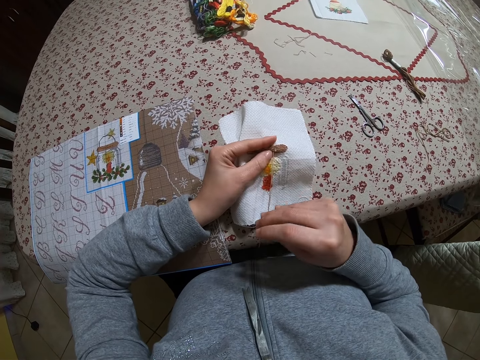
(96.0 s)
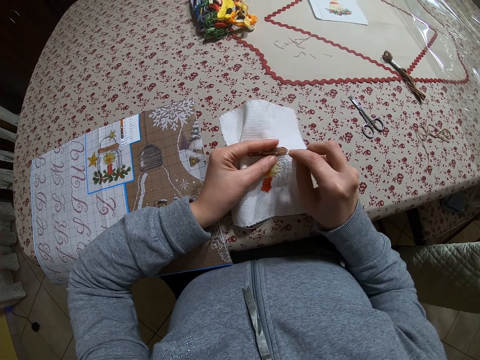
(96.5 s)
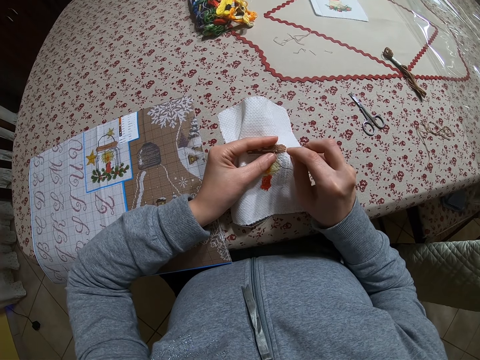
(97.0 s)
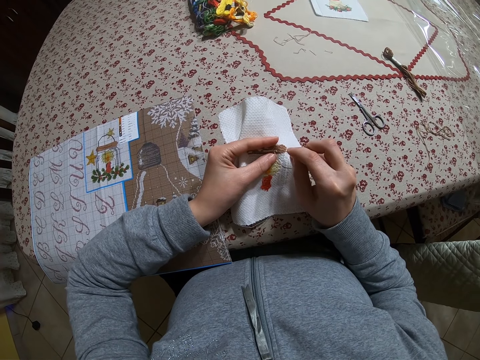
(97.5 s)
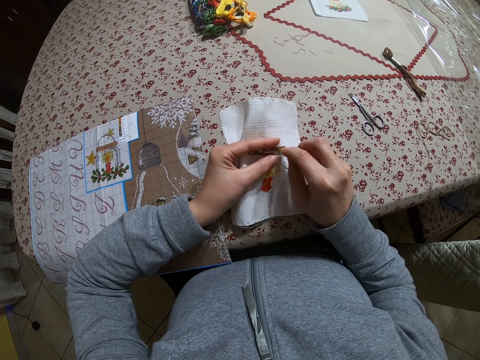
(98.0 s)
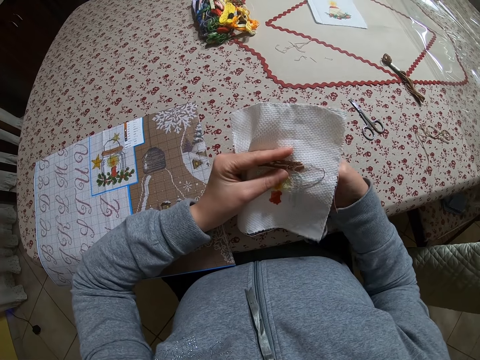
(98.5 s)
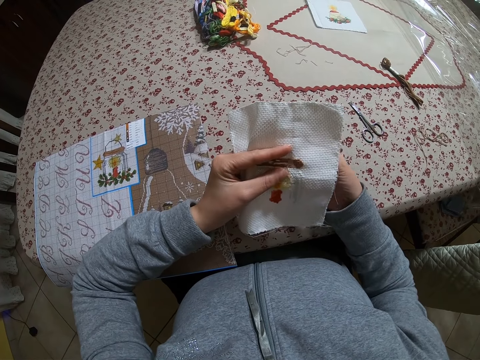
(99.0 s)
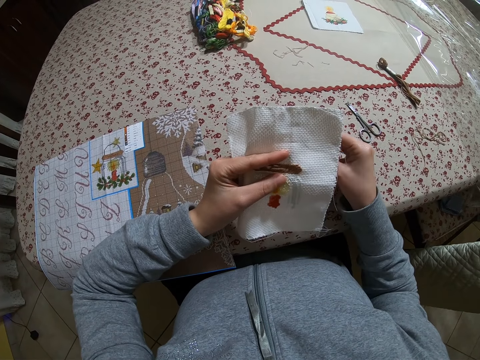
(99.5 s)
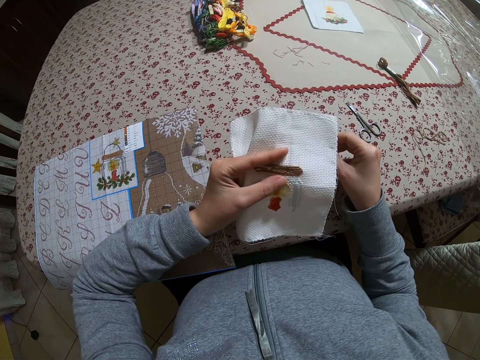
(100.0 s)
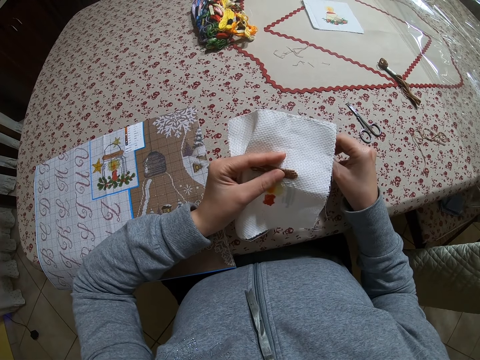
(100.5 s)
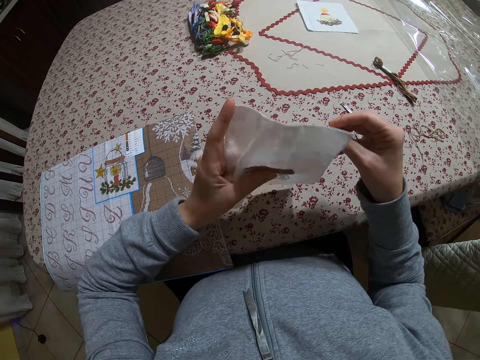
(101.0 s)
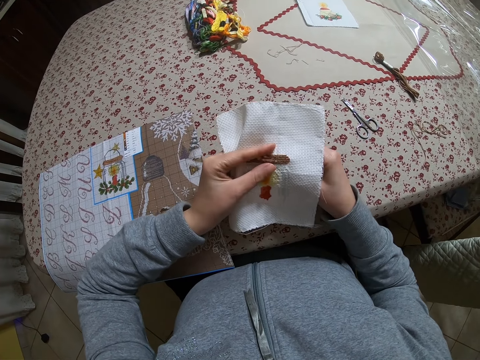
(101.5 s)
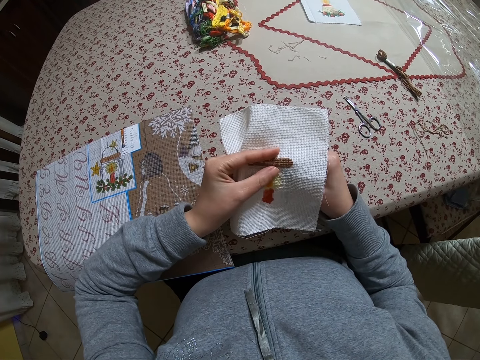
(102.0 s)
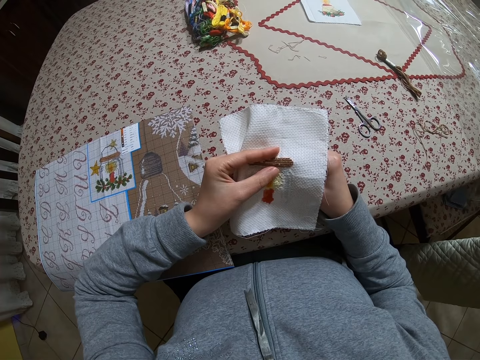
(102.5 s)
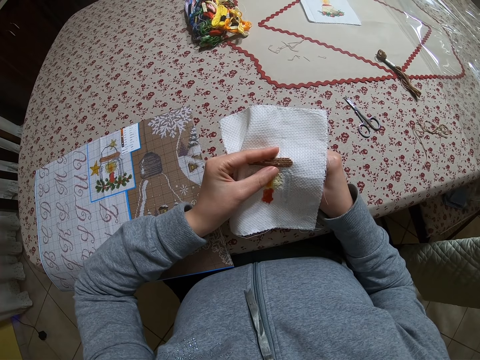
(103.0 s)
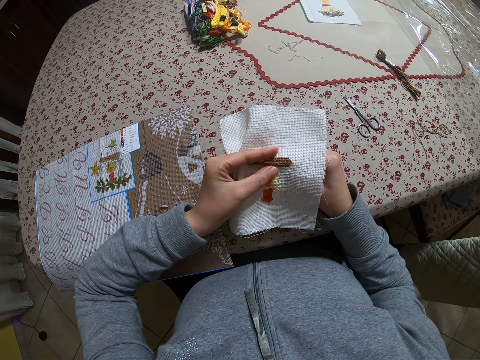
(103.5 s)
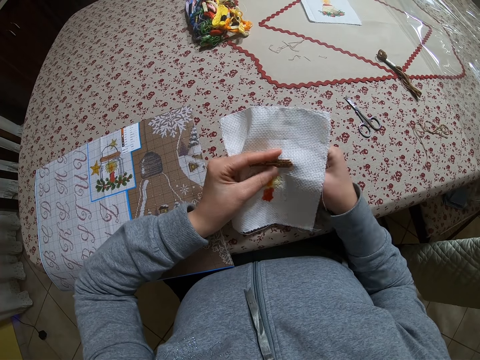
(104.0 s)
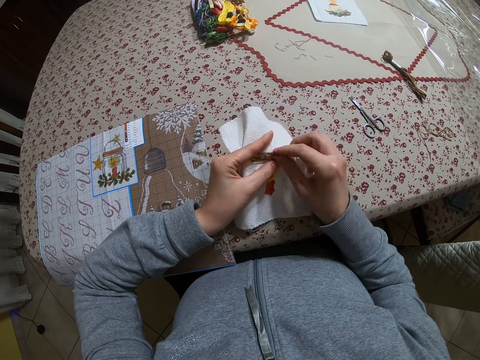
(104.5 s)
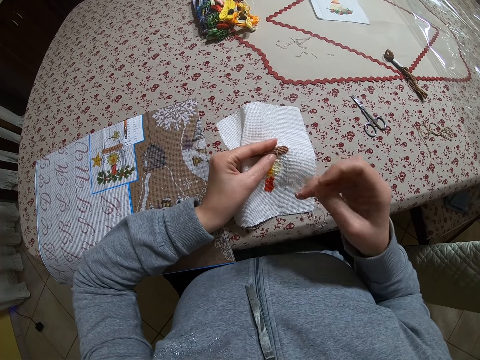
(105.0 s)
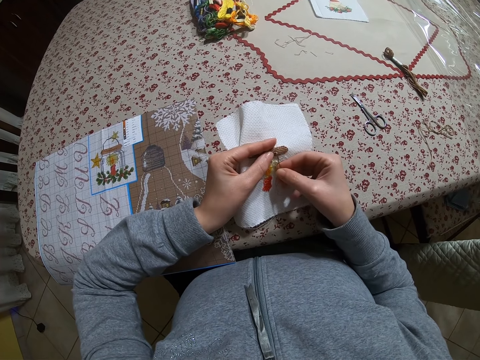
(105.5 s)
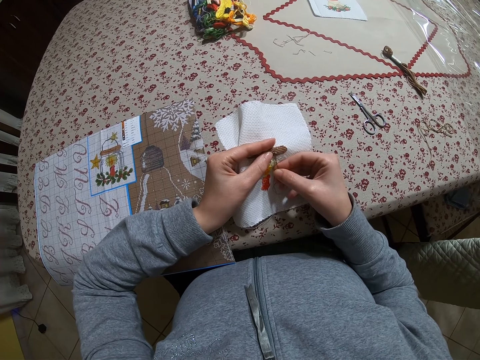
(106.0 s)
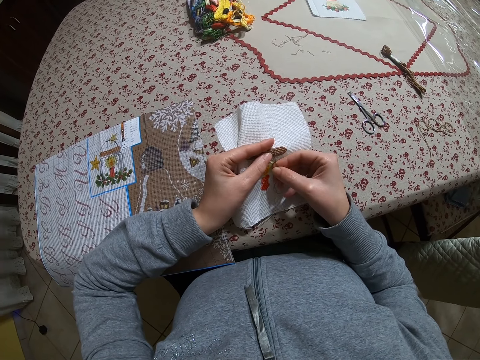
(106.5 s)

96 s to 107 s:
The camera wearer looks on the cloth. They sew the cloth flower.

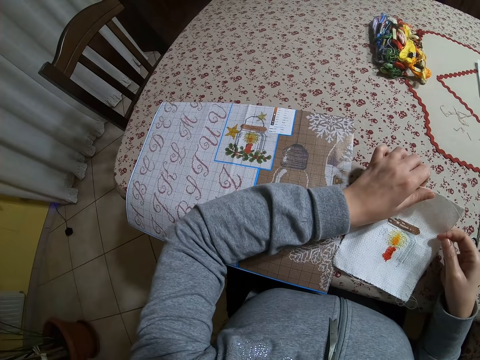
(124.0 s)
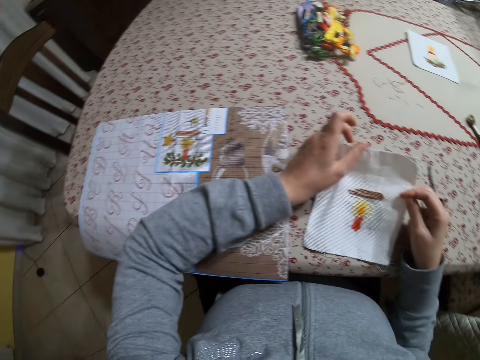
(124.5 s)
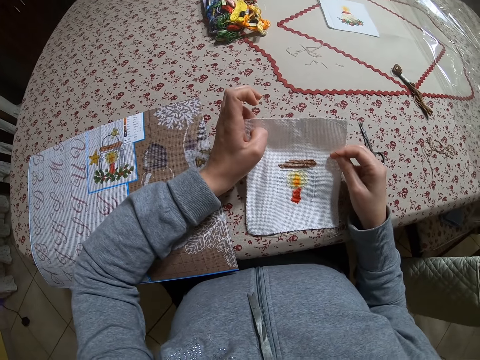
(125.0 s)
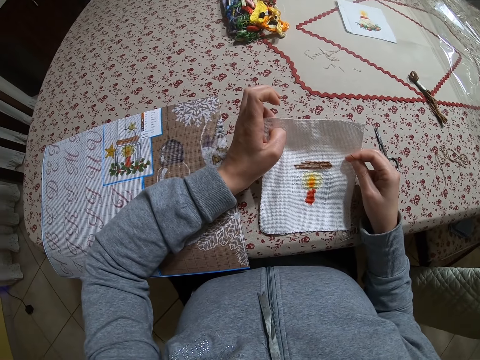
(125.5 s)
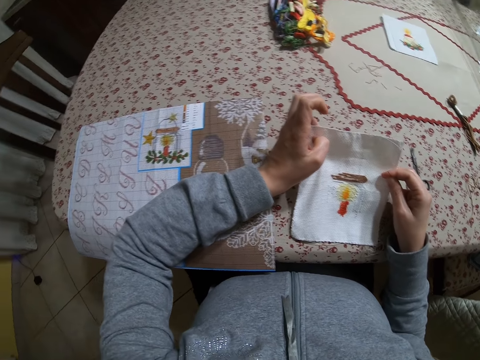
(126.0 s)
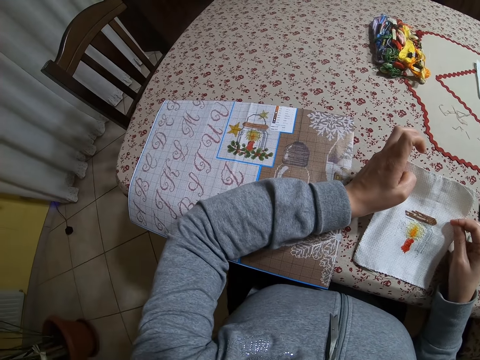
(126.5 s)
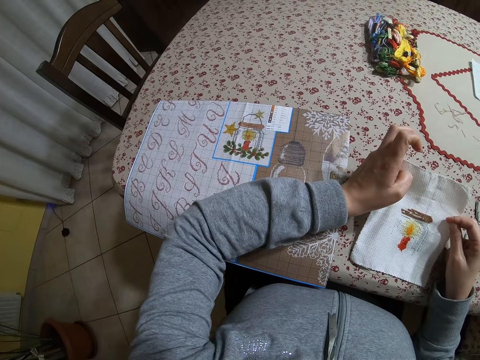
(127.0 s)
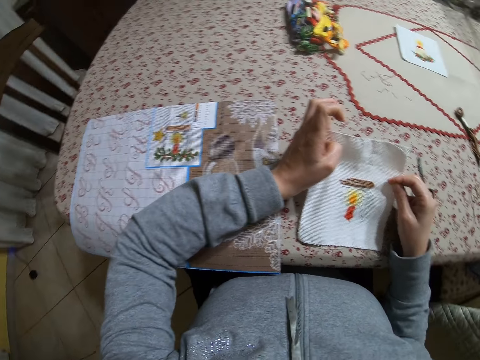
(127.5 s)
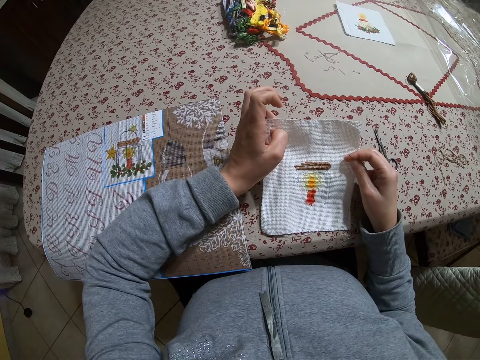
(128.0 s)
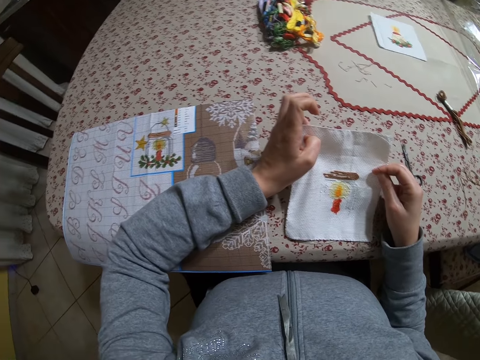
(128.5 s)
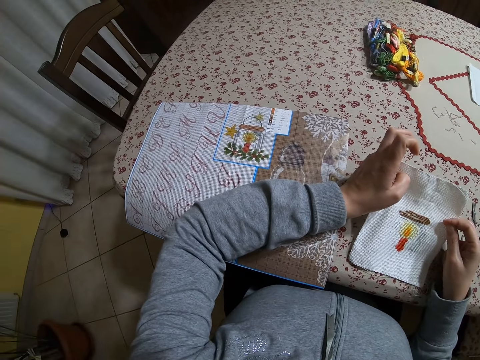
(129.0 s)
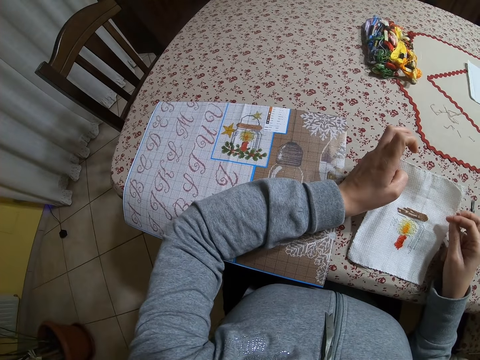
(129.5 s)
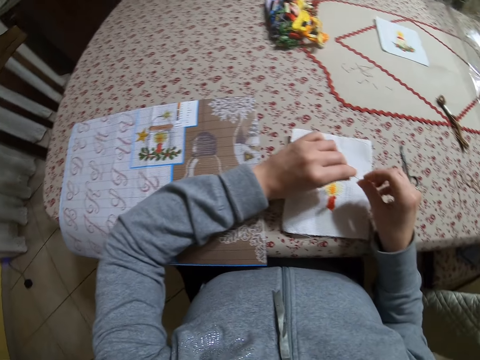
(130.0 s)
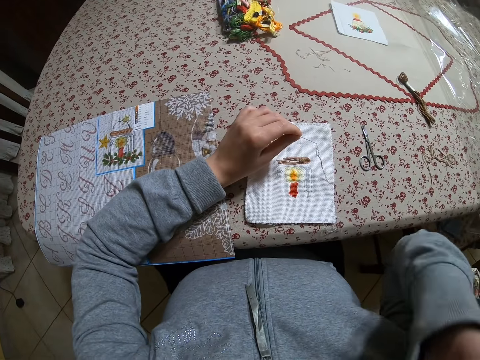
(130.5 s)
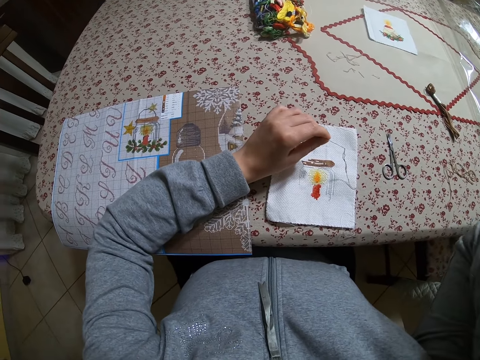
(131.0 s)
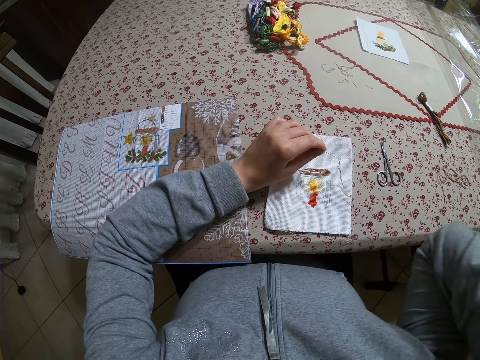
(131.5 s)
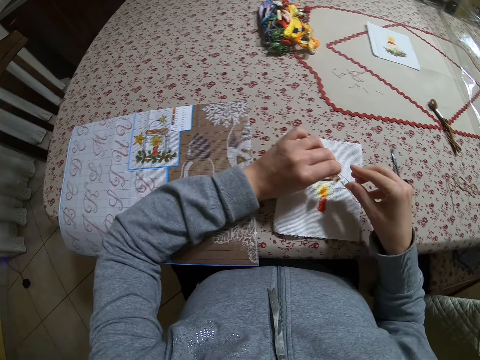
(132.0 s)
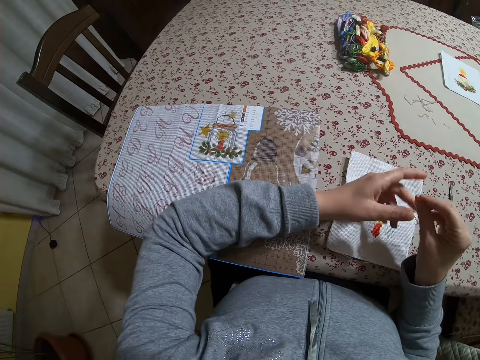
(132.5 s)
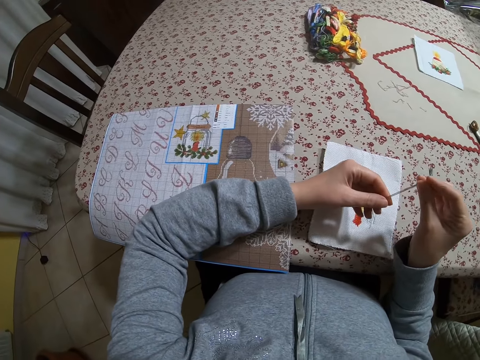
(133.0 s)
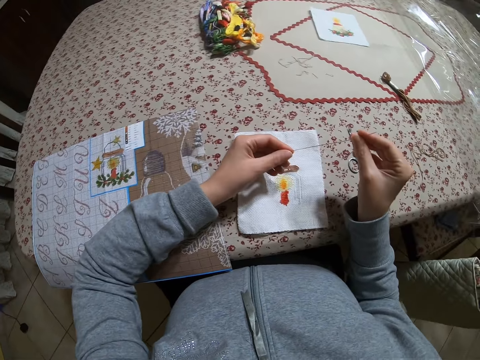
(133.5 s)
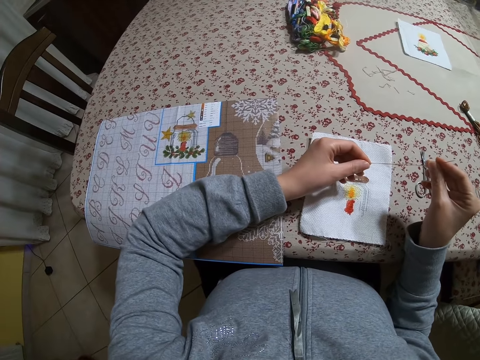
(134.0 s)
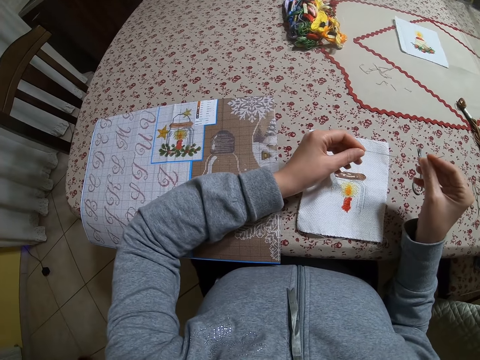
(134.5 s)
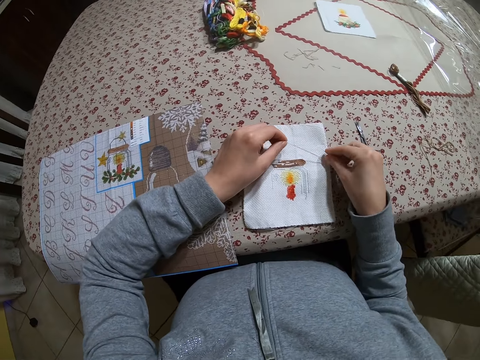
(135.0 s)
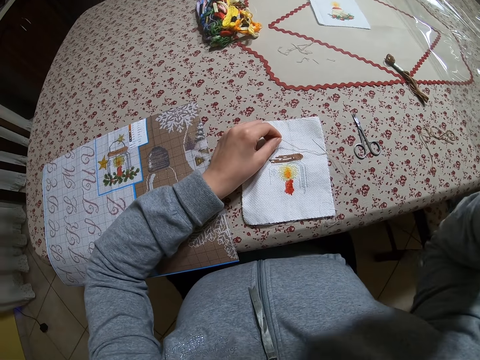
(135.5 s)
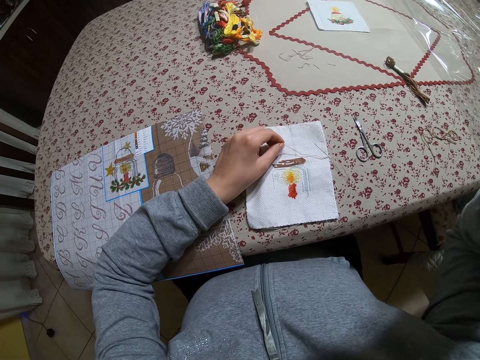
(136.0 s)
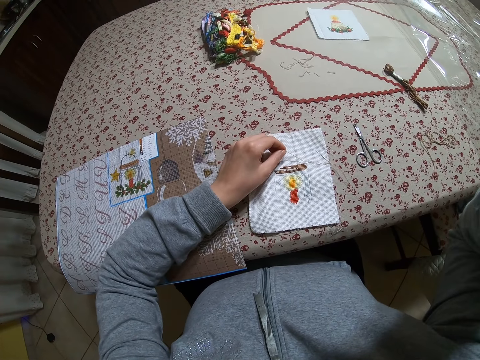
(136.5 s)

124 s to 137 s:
The camera wearer takes the cloth from the table. He looks on the flower cloth. He drops the craft tissue paper on the table. He compares the flowers. He holds the needle and thread with his left hand. He touches his neck. He holds the needle and thread with his right hand. He adjusts the needle with thread in his hands. He straightens the thread. He places the needle with thread on the craft tissue paper. He looks around. He adjusts the camera with his right hand.
